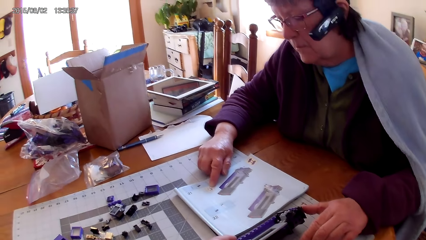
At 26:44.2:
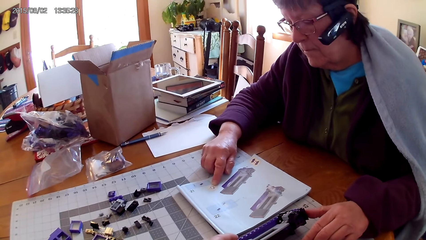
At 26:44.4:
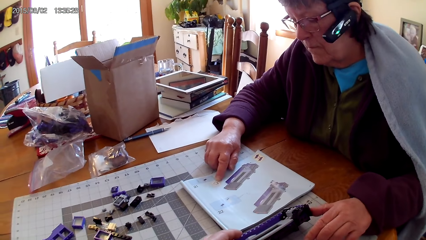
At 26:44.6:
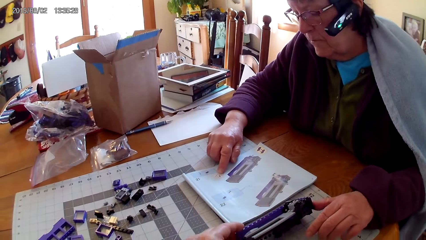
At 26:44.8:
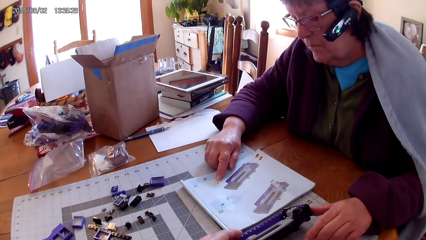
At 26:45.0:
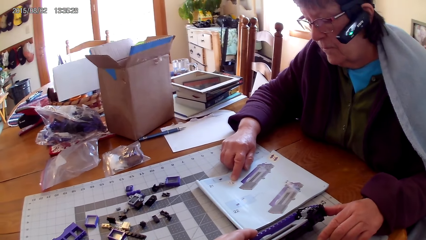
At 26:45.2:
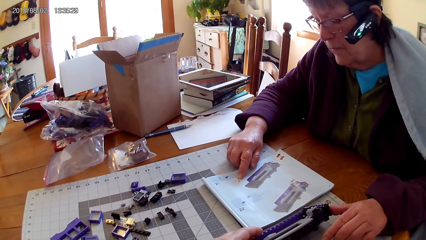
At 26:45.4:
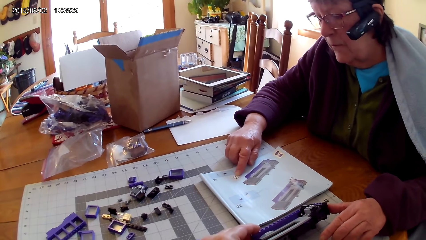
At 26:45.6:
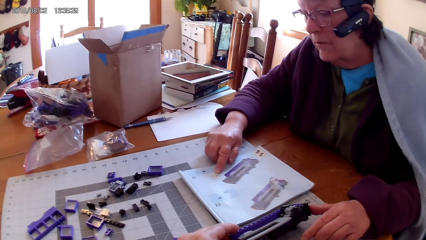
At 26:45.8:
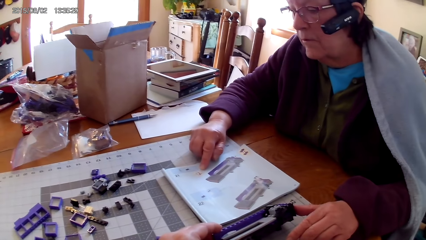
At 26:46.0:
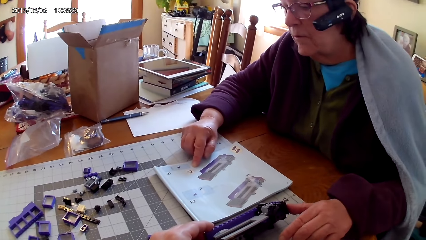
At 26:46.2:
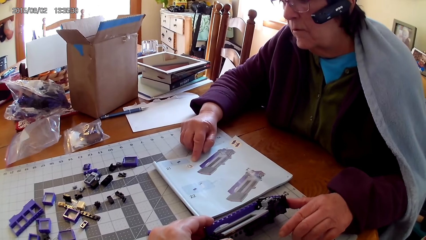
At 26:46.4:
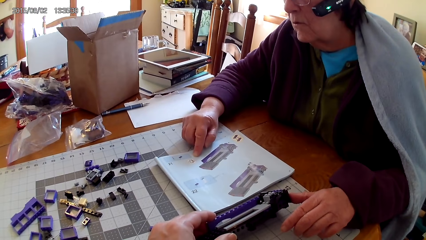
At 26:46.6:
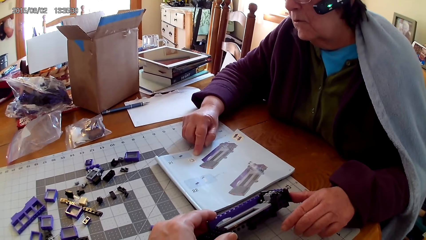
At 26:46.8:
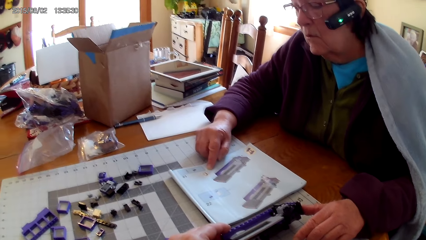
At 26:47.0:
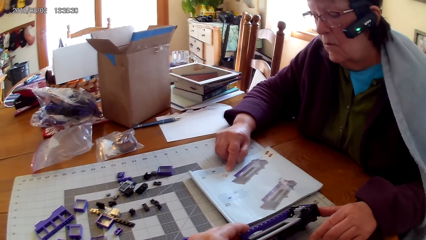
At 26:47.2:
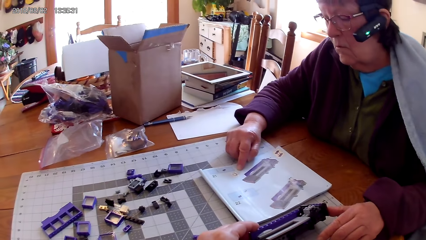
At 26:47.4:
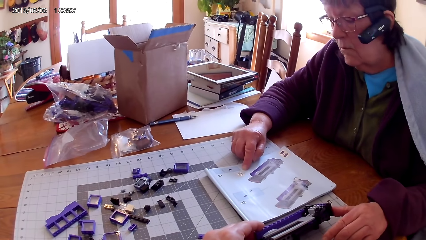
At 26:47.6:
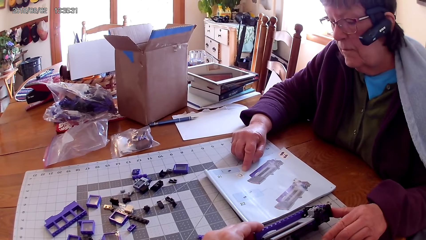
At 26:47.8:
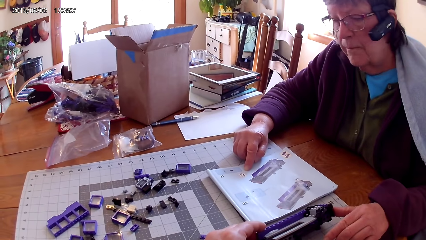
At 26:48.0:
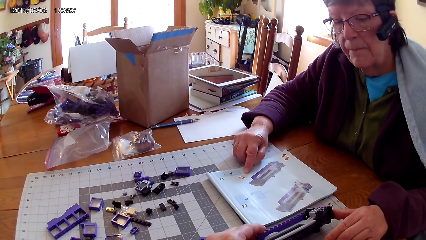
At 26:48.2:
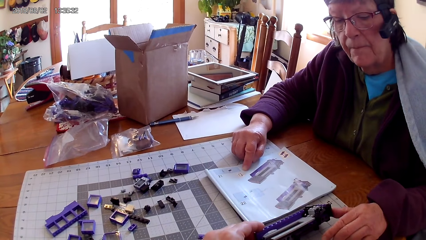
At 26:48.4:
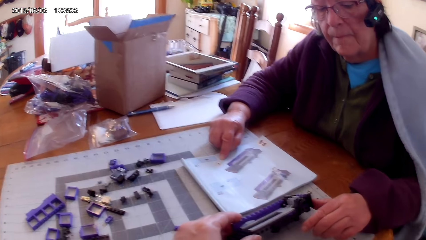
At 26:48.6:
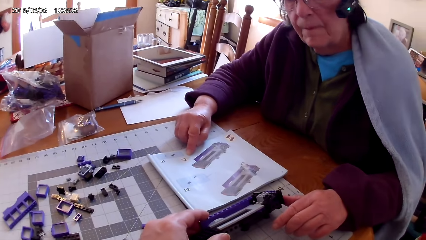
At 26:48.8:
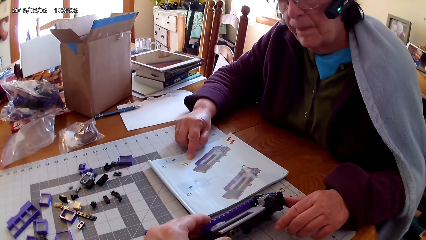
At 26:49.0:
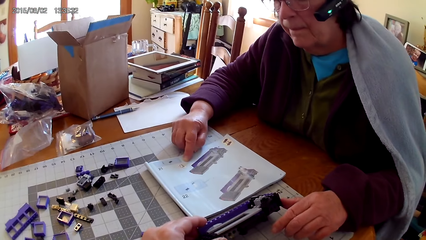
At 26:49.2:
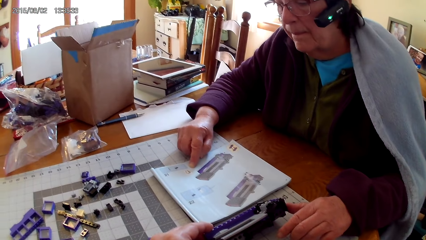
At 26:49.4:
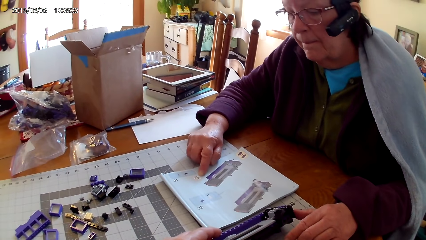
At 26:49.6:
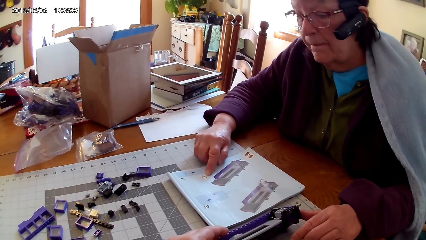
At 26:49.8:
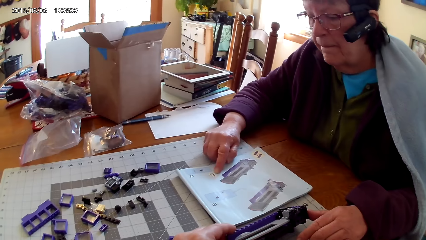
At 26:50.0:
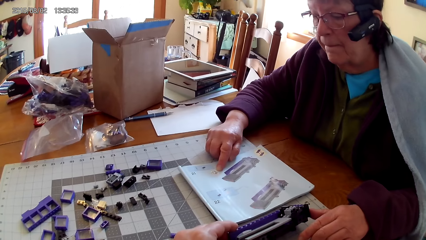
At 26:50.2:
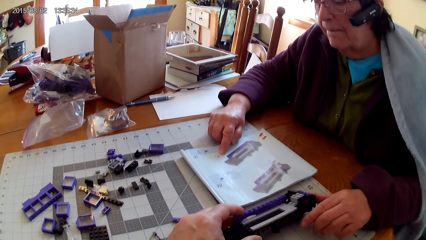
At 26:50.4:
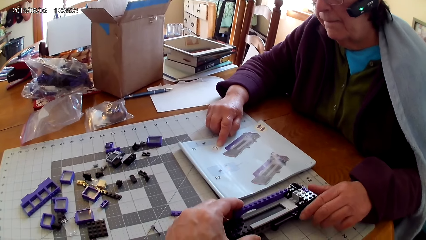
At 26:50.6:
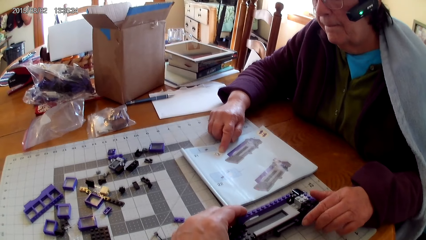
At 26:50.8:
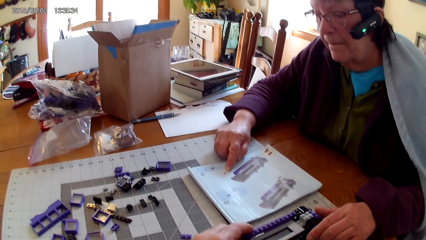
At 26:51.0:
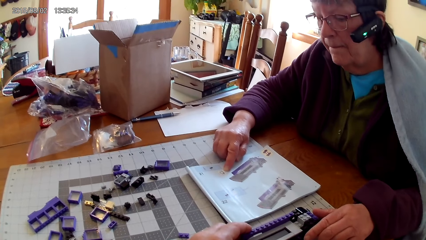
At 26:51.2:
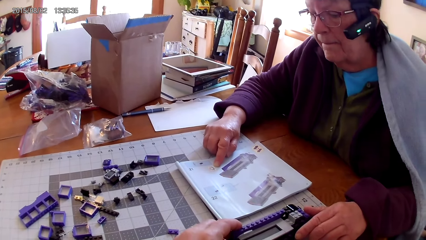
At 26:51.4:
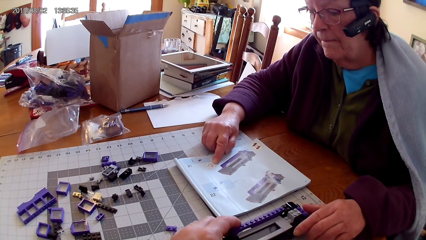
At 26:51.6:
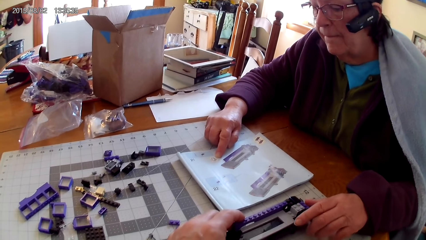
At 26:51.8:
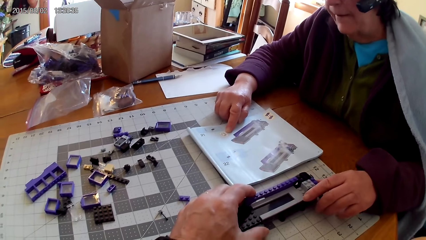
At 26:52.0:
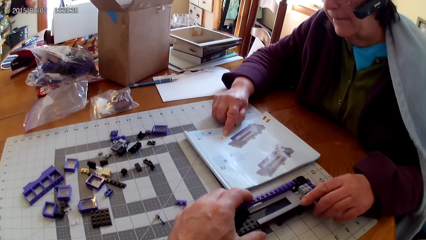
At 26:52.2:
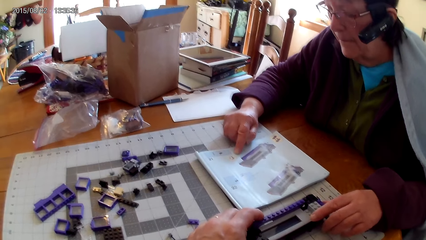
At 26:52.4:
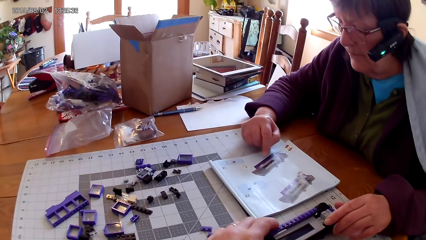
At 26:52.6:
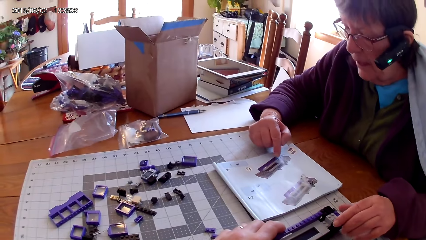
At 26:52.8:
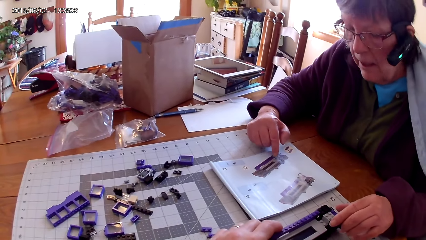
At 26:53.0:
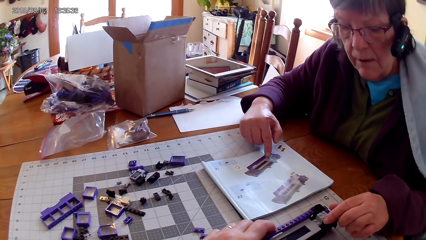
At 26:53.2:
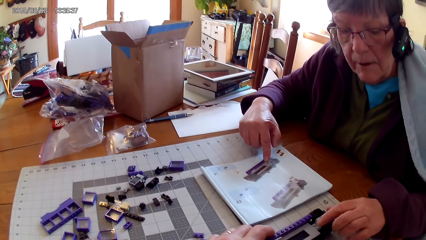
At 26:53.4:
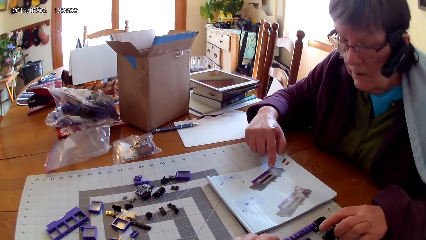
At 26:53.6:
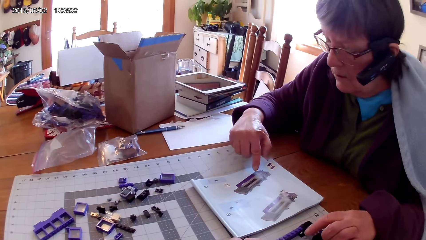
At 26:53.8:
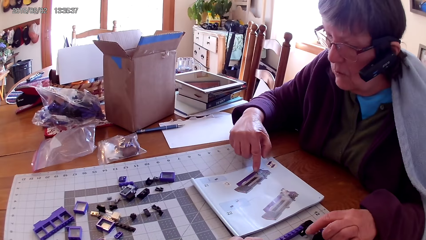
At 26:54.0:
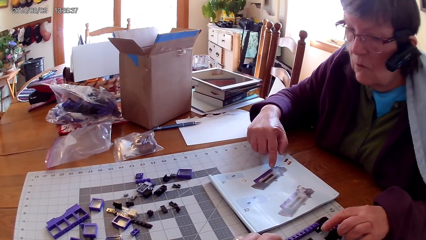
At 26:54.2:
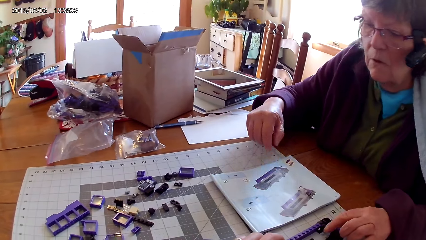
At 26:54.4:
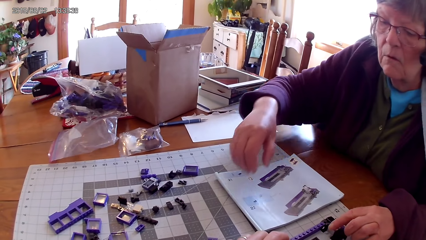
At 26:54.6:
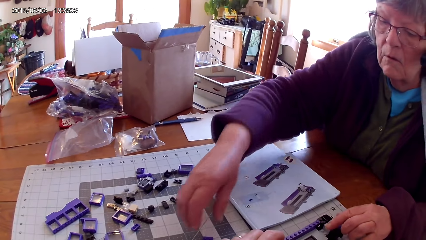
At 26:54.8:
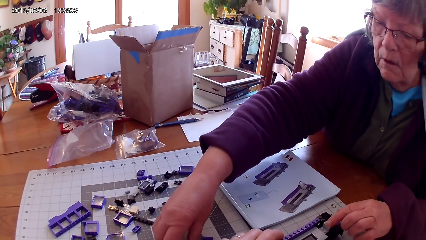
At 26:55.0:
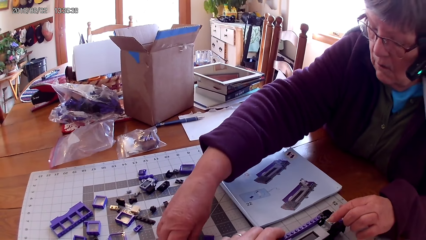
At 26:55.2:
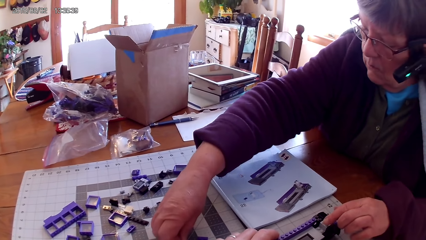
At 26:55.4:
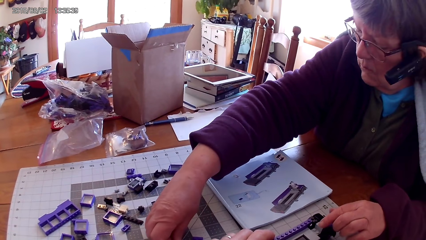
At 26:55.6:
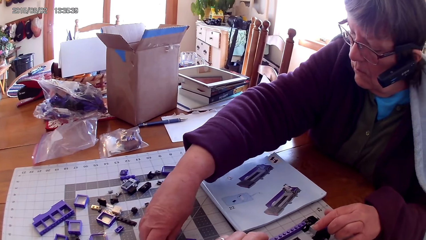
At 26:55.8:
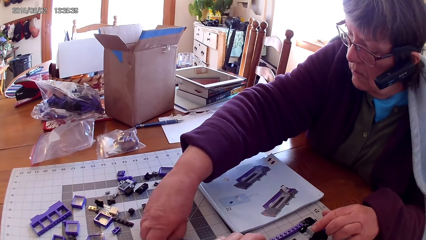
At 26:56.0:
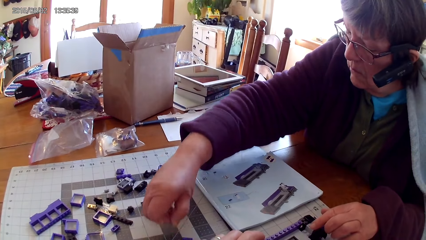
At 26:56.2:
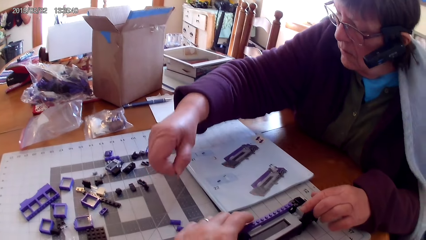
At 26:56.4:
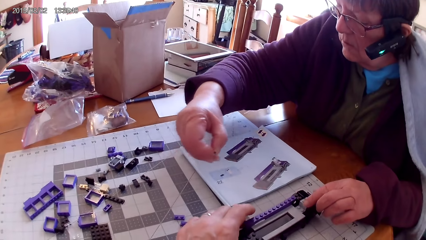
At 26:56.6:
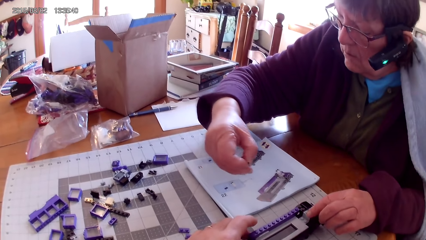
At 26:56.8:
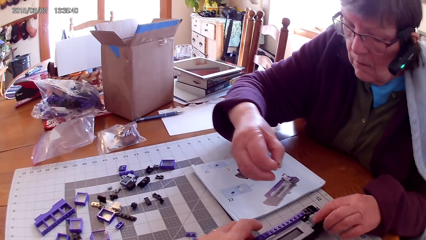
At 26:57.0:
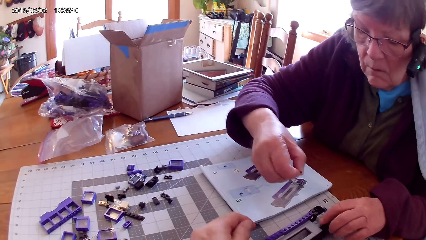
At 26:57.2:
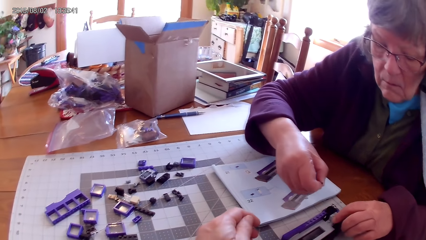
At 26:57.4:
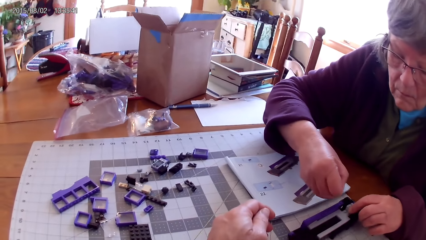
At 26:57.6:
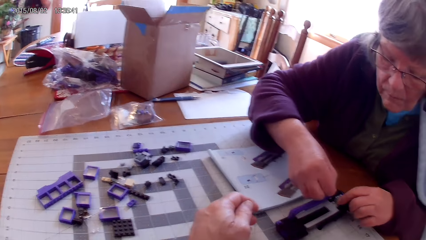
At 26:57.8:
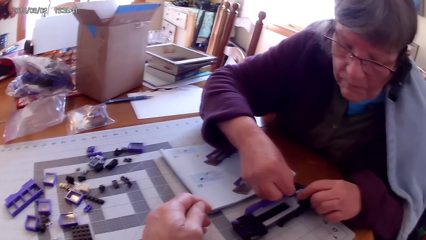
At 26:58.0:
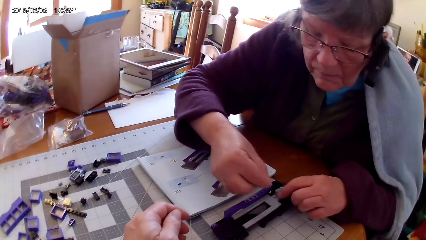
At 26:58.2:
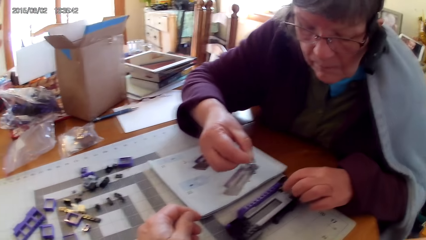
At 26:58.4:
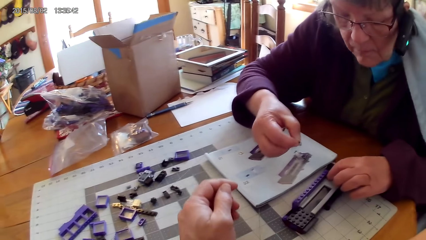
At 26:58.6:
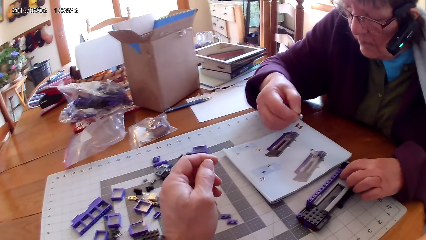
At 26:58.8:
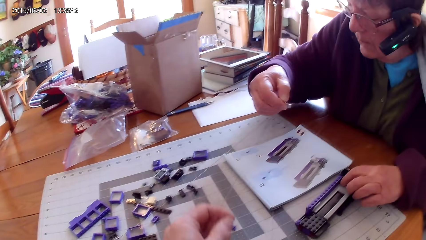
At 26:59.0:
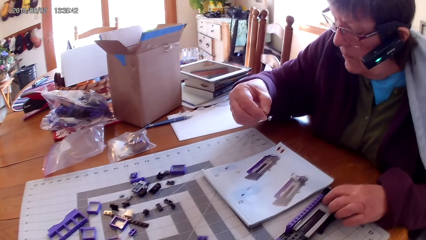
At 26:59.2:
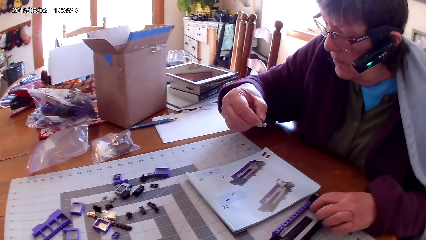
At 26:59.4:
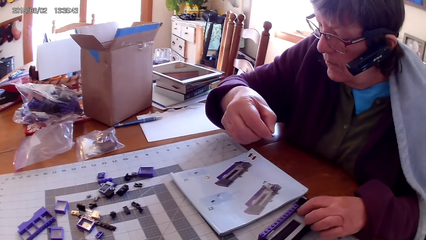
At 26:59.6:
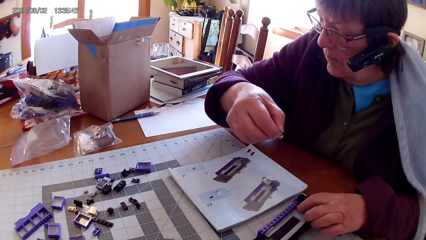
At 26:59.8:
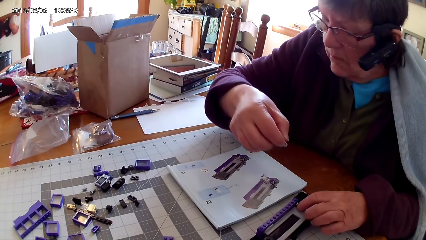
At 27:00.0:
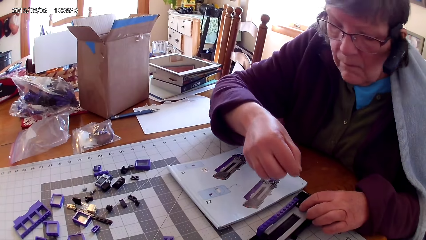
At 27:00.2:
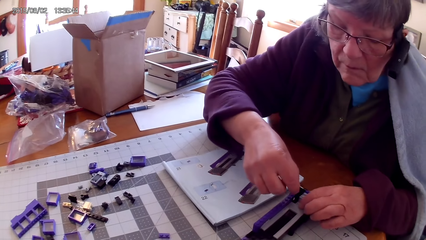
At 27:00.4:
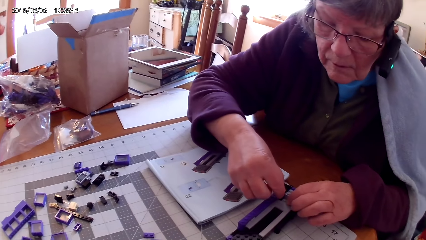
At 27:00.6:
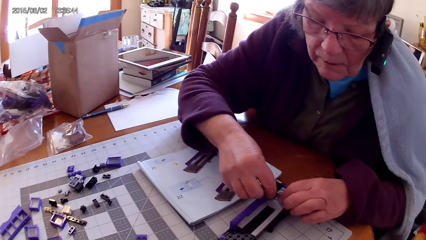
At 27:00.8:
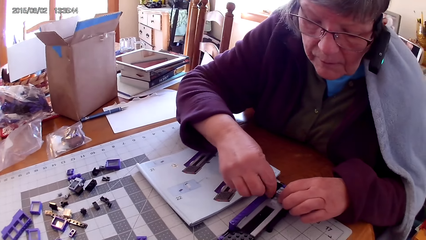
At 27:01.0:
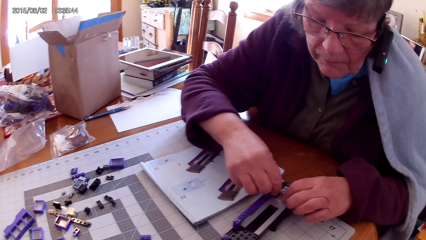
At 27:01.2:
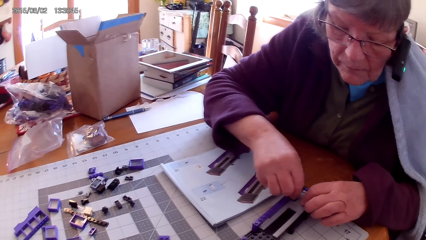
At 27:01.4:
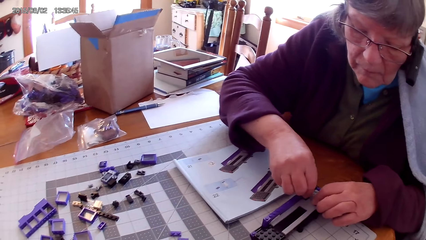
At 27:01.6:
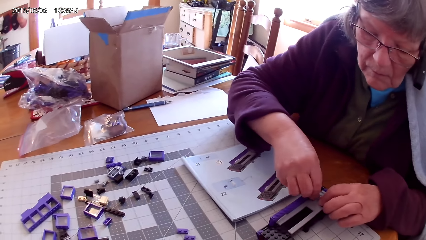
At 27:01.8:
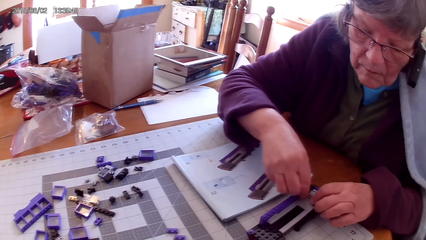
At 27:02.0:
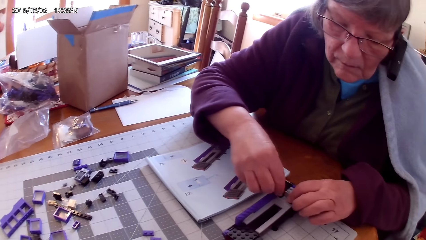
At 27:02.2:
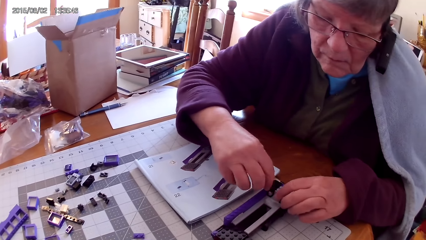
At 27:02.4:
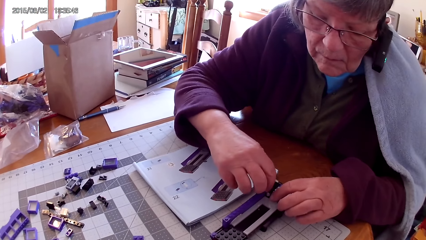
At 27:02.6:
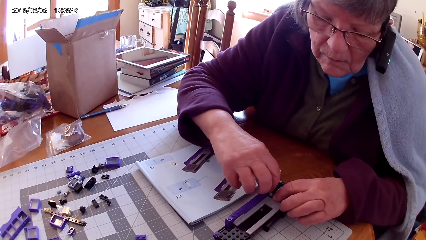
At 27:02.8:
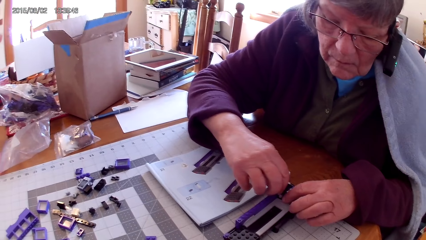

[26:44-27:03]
The camera wearer turns something. A person reads the manual. The person looks at something, touches something with the camera wearer and takes a spare part. The camera wearer removes the hand from something. The person fixes a plastic on the other plastic. The person looks at the picture in the manual and fixes the spare part in something.
